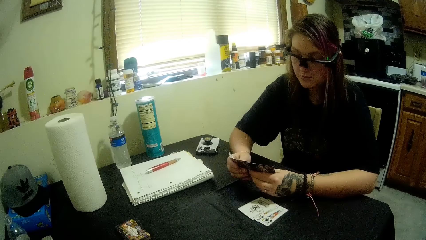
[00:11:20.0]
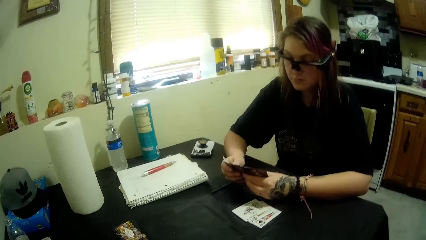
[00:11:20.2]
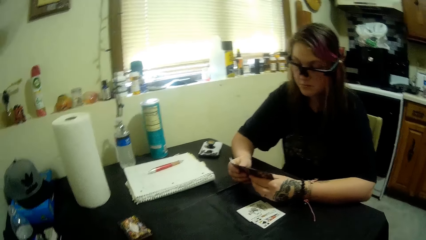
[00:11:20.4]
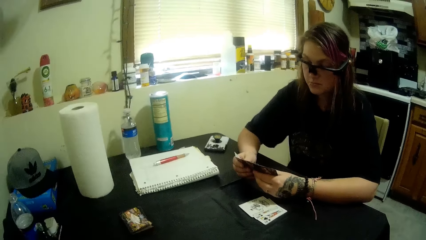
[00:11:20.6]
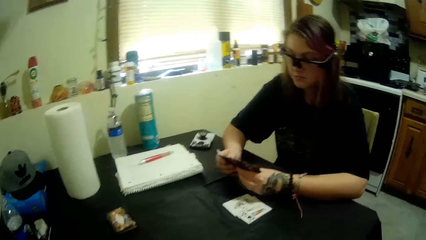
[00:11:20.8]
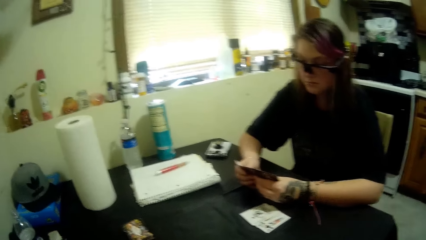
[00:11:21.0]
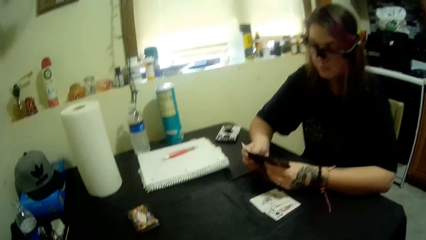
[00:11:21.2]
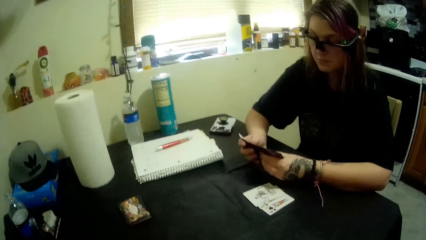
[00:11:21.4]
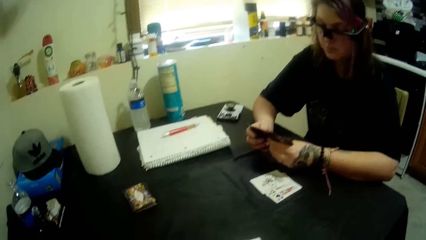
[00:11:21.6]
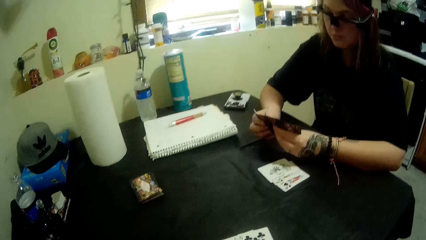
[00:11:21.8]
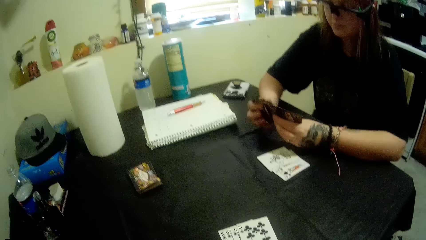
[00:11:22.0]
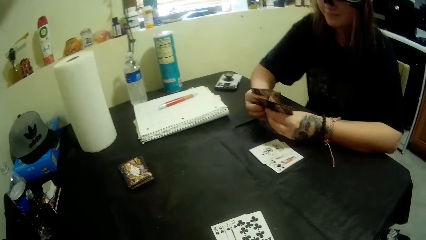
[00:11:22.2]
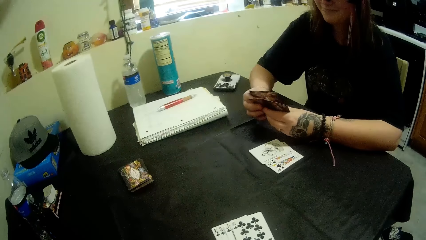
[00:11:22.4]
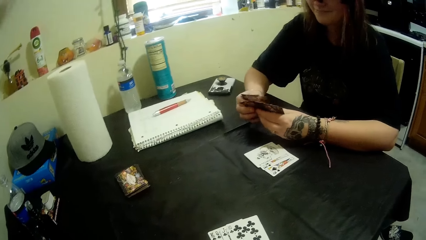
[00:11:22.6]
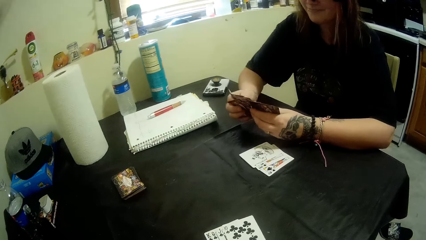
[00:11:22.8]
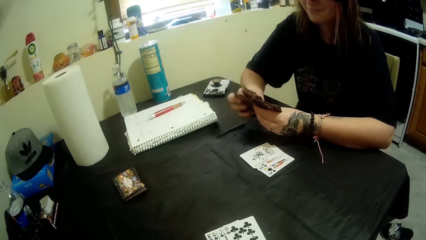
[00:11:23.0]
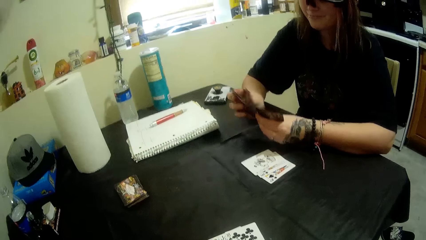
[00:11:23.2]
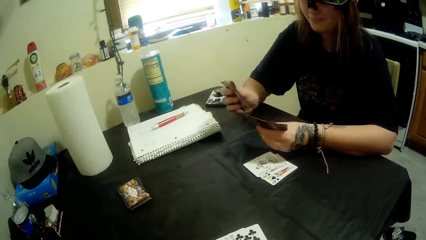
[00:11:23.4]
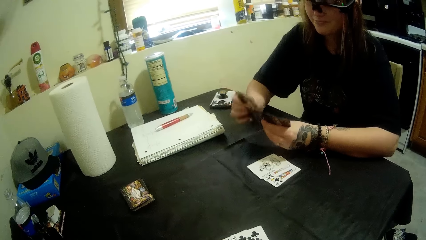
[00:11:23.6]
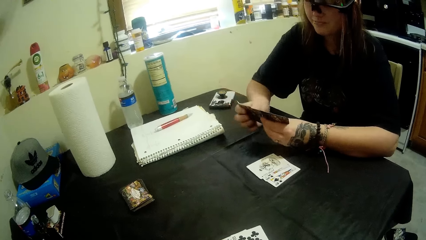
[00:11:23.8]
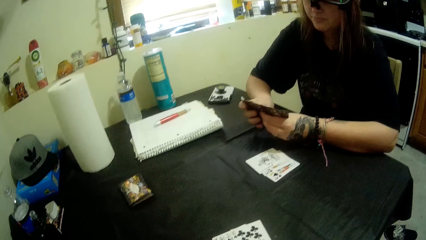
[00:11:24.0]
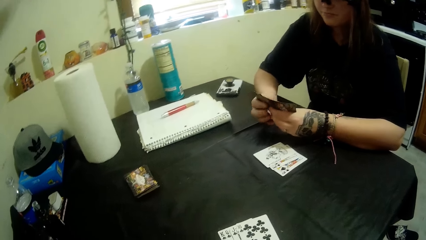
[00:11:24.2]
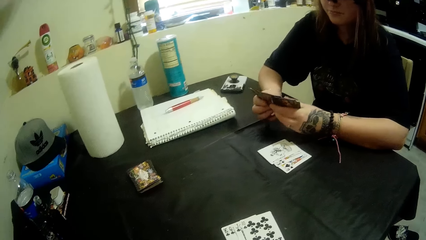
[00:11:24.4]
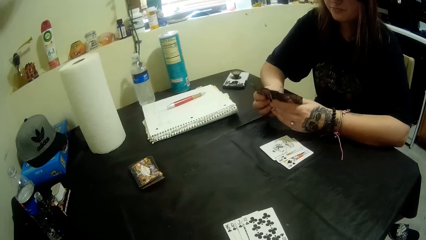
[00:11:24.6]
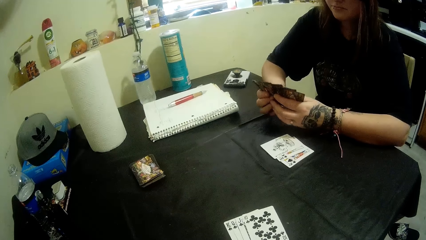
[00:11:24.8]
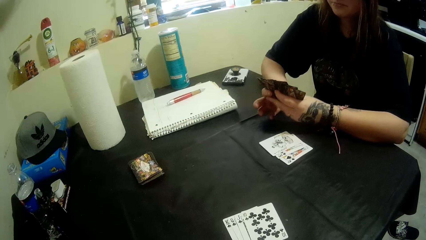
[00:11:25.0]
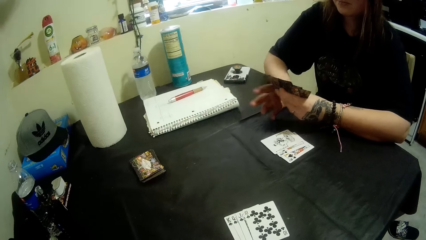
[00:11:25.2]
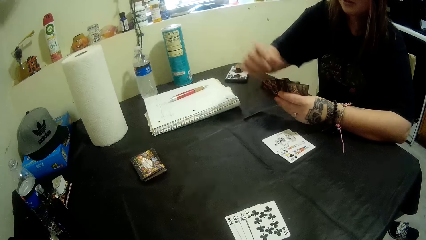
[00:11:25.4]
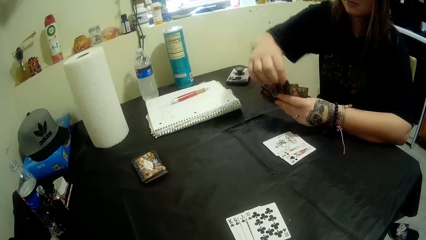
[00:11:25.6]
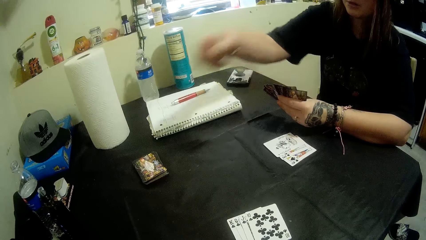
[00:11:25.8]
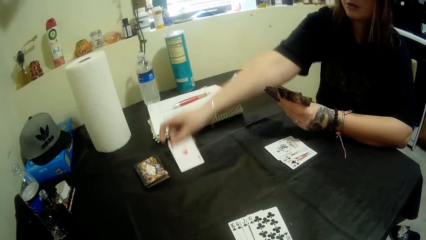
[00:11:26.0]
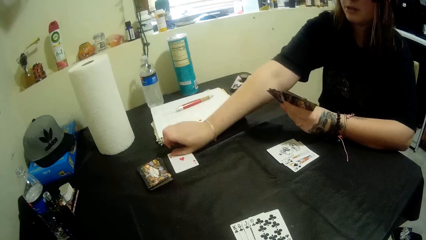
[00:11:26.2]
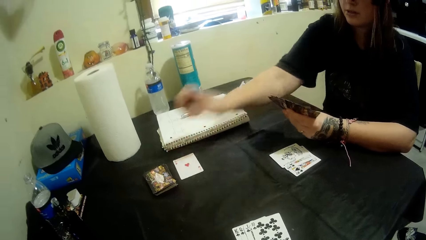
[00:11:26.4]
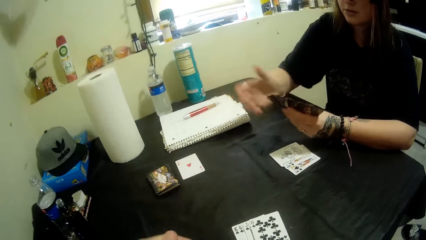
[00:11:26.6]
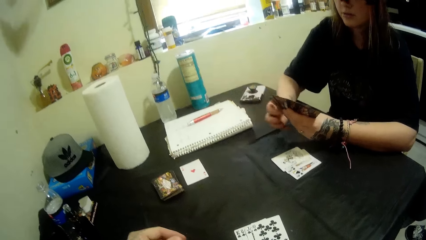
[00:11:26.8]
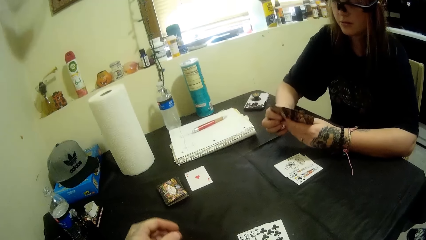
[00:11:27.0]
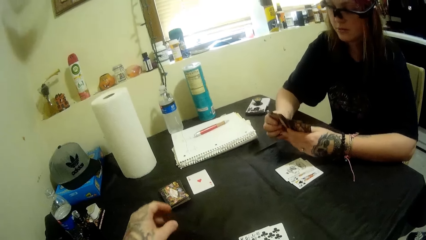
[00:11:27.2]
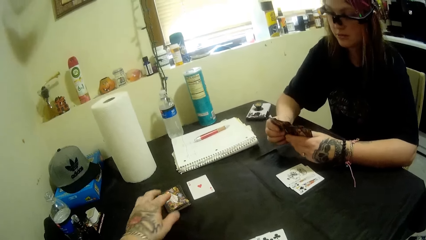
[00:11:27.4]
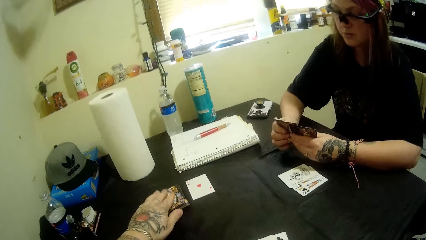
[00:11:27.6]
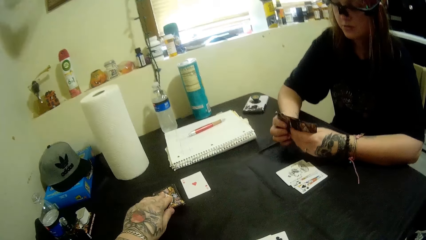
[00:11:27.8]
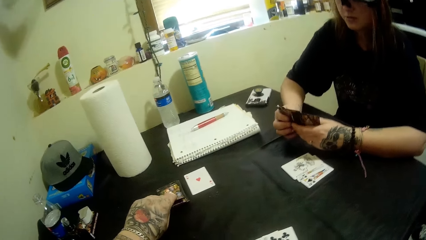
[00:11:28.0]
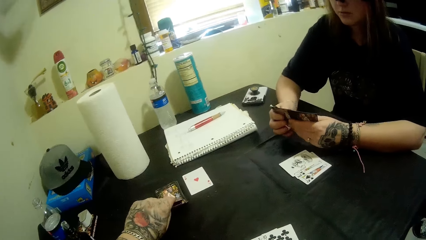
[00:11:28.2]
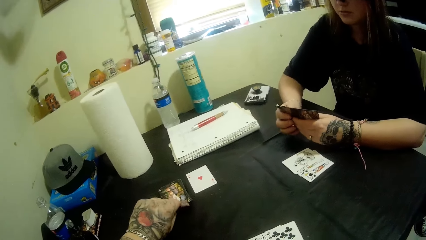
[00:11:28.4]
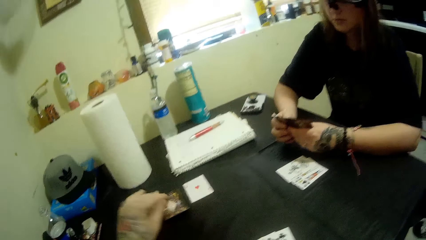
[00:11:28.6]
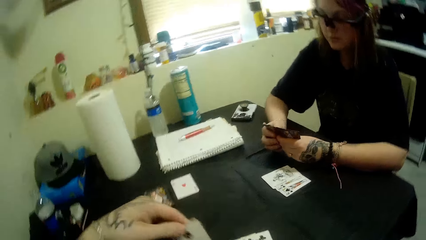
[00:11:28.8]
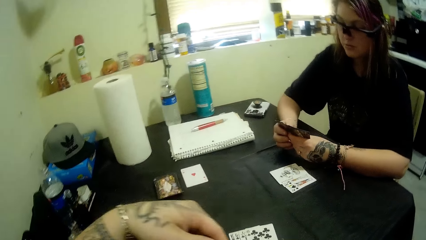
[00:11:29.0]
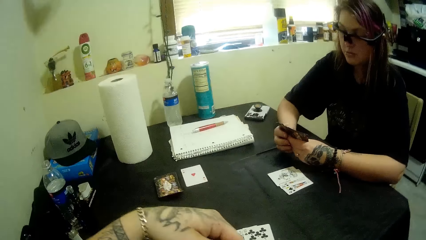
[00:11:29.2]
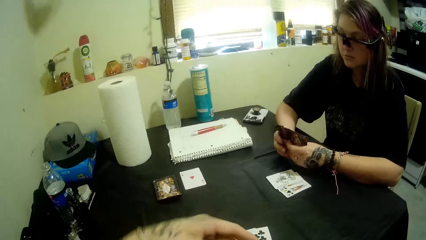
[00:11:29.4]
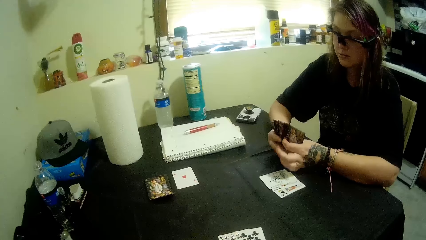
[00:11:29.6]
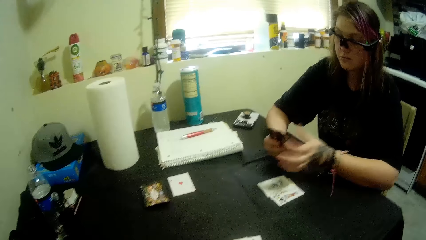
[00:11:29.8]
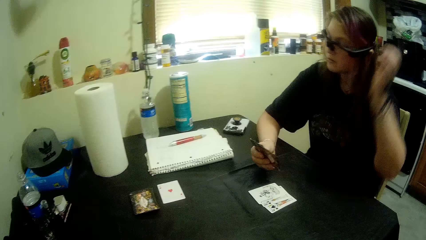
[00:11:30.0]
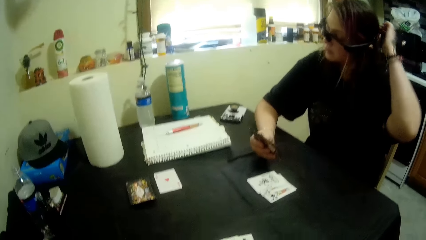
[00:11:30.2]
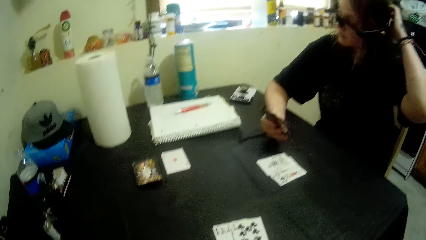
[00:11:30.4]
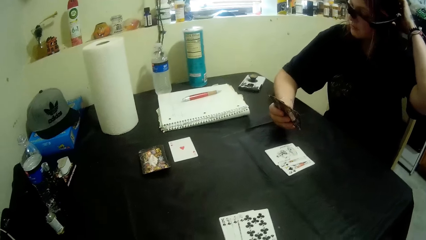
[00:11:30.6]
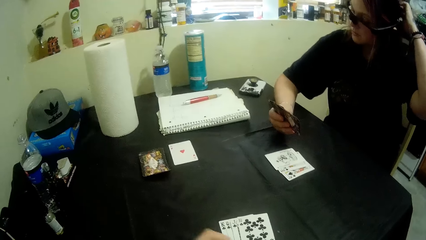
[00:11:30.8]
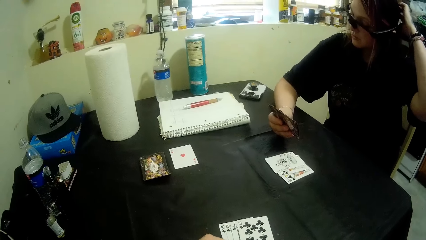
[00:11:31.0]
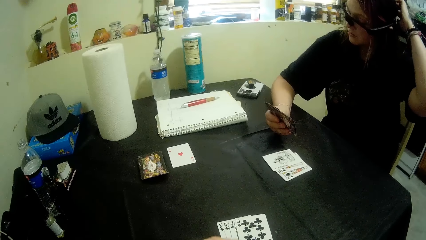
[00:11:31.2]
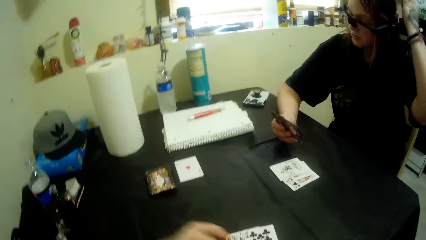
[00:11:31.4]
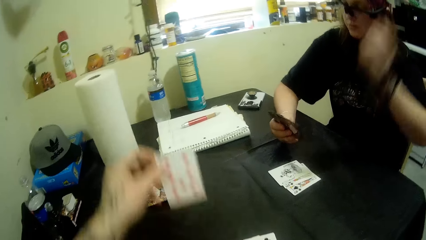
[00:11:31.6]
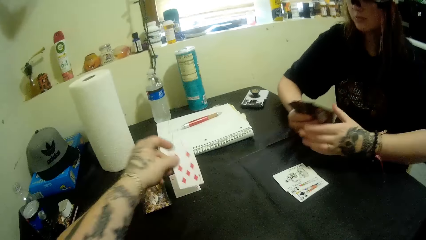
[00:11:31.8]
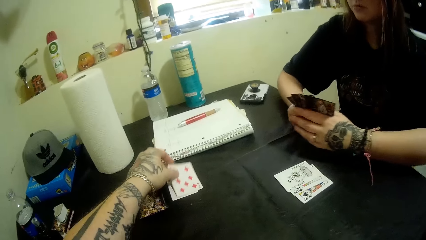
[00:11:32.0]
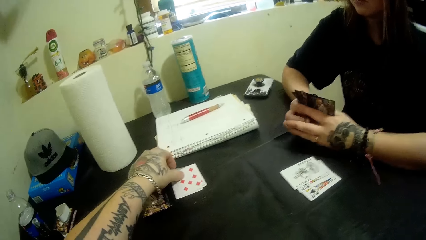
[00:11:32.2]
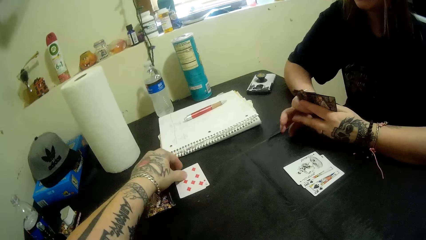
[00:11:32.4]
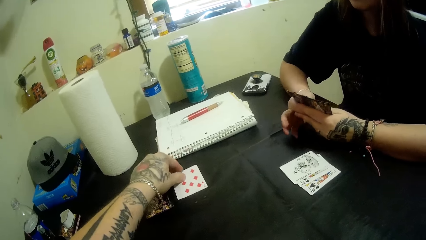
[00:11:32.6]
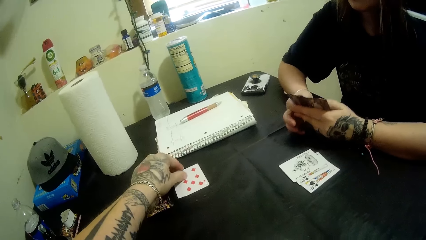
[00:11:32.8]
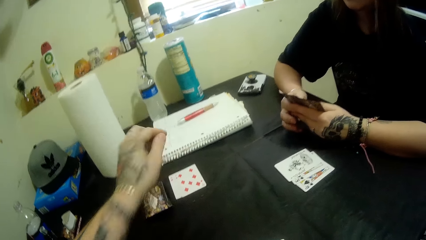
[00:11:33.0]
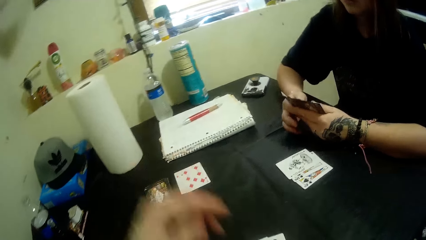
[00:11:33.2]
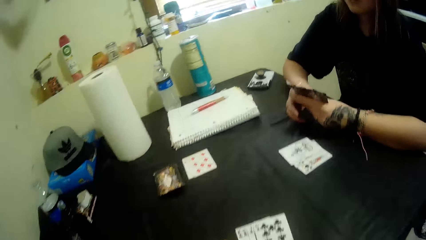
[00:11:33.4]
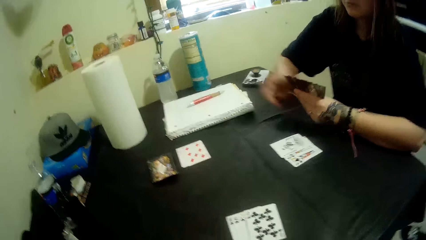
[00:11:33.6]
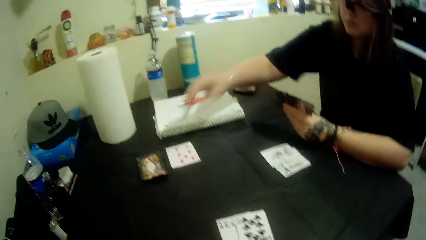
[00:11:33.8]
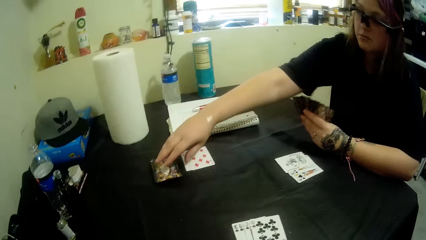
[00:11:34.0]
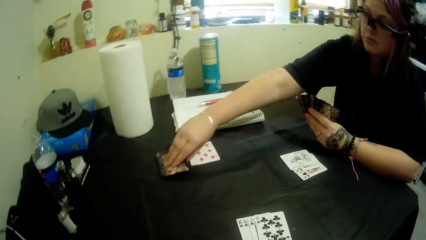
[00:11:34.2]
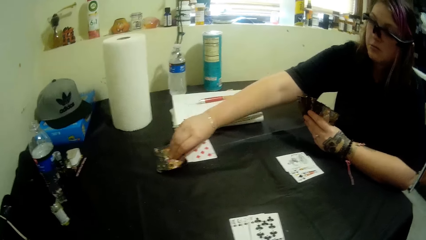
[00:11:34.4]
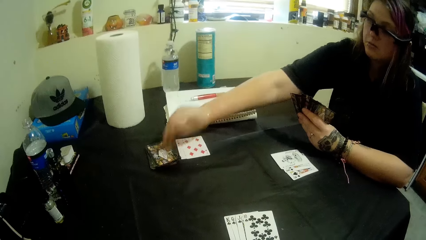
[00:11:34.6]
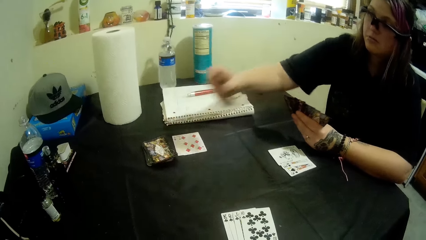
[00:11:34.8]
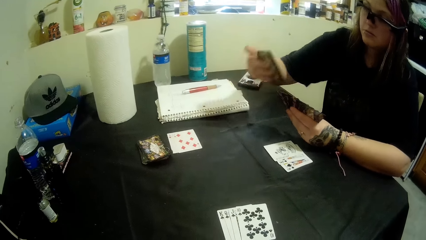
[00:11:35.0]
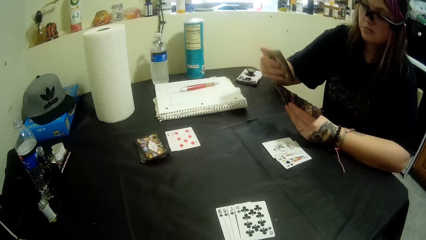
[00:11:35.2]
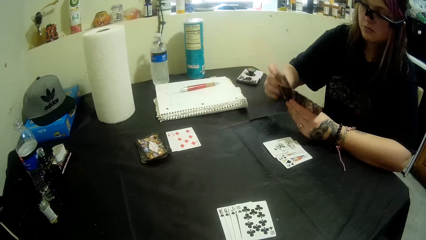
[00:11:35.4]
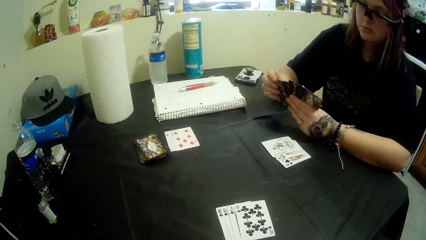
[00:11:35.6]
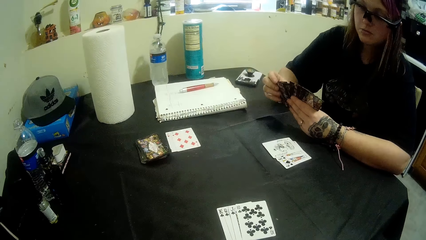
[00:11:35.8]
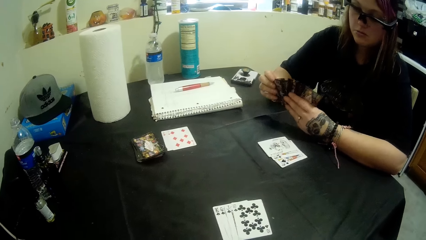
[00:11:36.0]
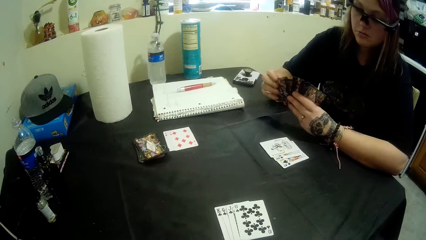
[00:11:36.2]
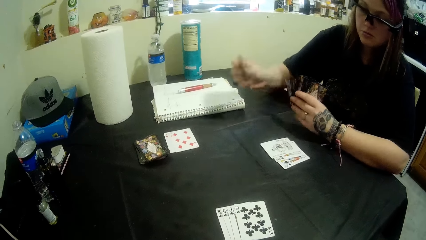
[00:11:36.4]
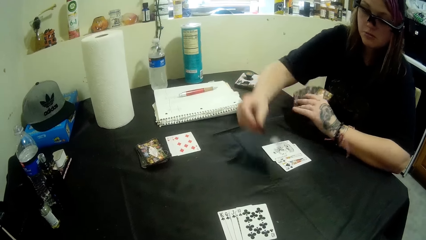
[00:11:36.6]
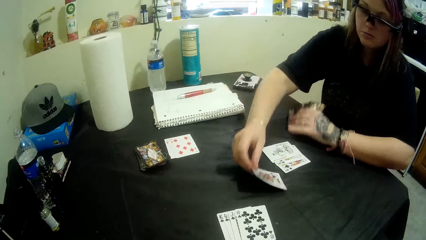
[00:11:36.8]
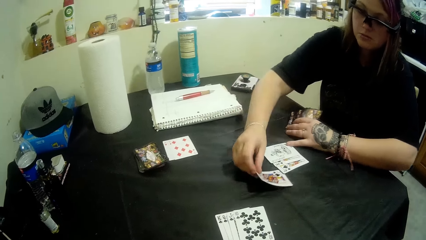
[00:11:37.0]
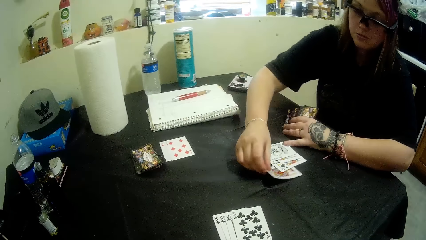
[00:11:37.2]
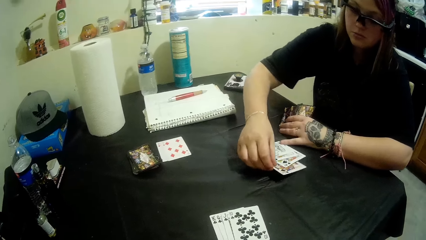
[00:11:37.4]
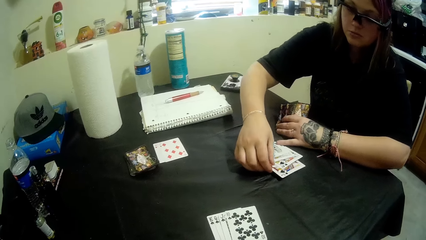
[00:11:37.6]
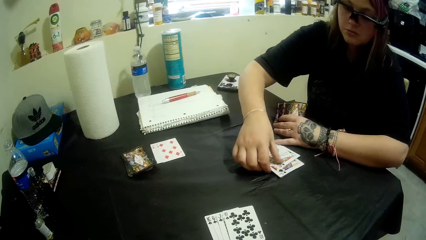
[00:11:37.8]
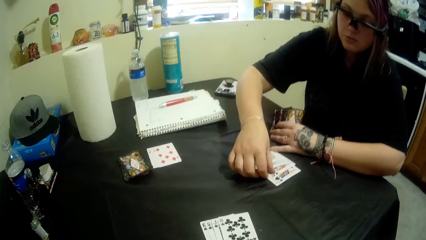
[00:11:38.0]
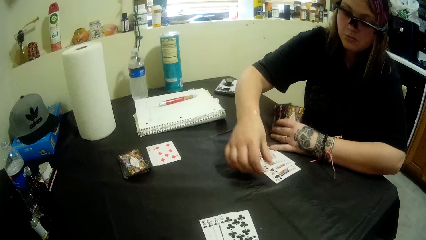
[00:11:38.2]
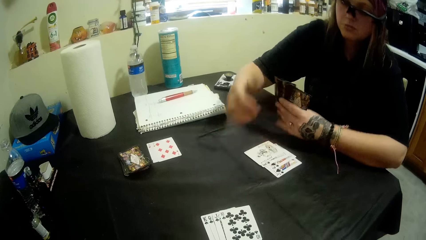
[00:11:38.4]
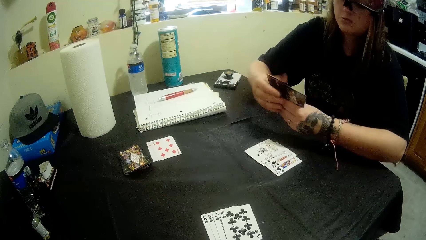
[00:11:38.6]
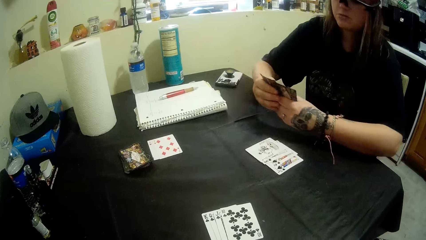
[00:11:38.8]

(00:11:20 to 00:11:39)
A man holds playing cards. The camera wearer talks to the man. The man puts a hearts card on the table. The camera wearer picks a card from the table. The man scratches the hand. The camera wearer puts a diamonds card on the table. The man holds the playing cards, takes a card from the table, holds the playing cards and puts a spades card on the table.
